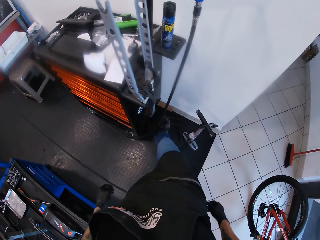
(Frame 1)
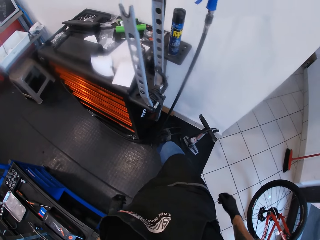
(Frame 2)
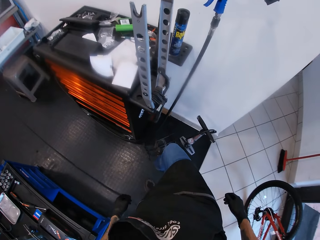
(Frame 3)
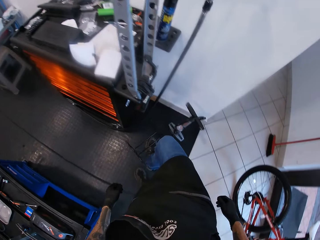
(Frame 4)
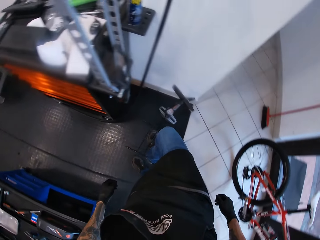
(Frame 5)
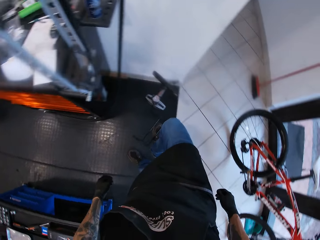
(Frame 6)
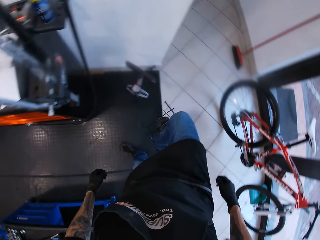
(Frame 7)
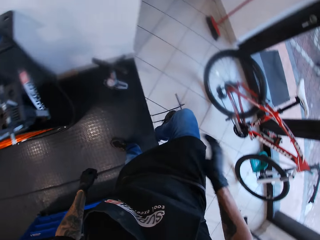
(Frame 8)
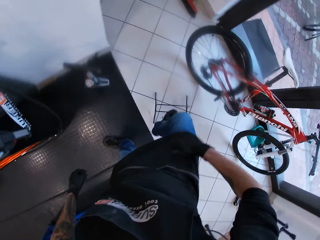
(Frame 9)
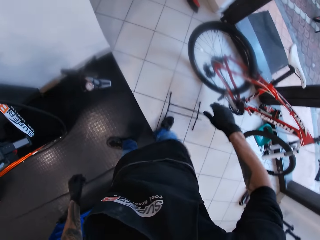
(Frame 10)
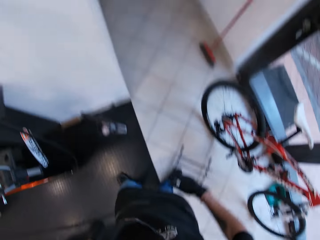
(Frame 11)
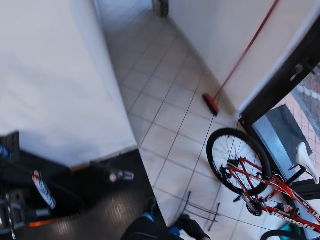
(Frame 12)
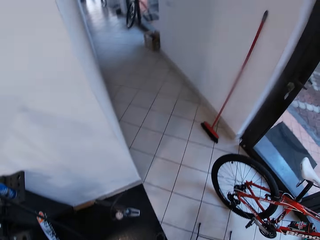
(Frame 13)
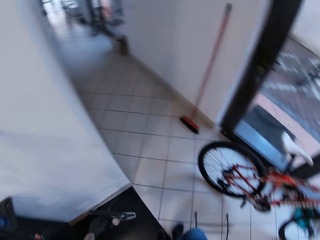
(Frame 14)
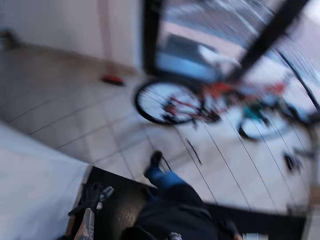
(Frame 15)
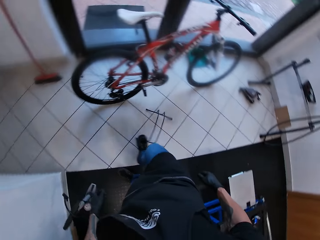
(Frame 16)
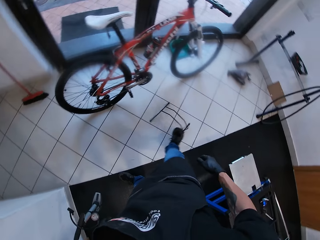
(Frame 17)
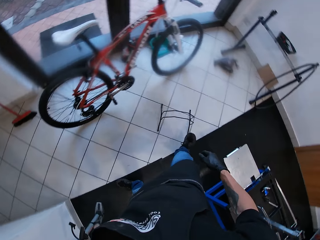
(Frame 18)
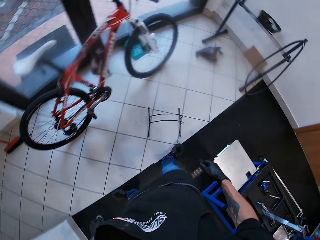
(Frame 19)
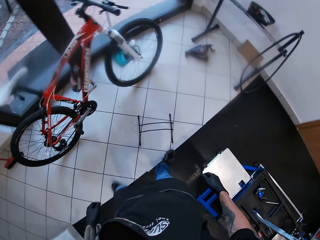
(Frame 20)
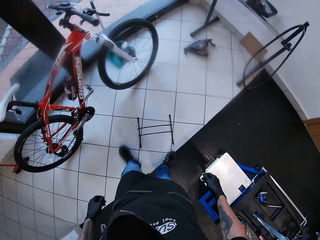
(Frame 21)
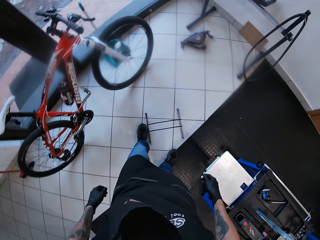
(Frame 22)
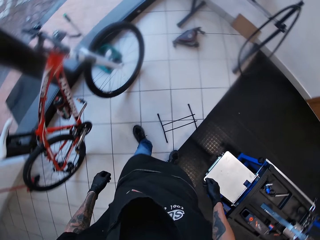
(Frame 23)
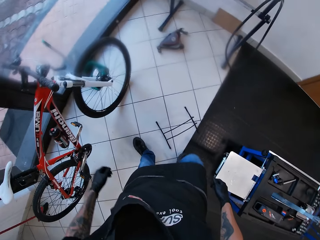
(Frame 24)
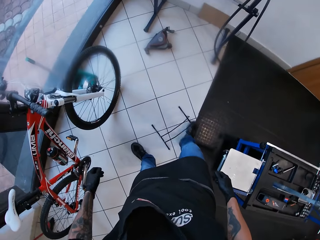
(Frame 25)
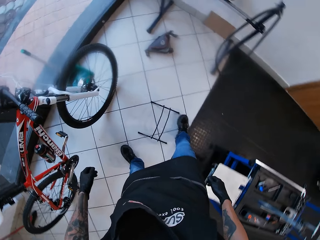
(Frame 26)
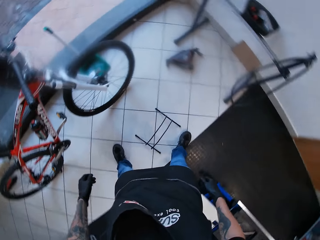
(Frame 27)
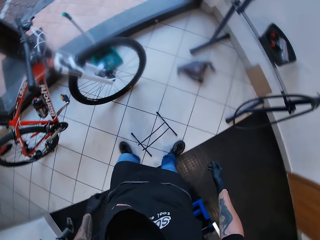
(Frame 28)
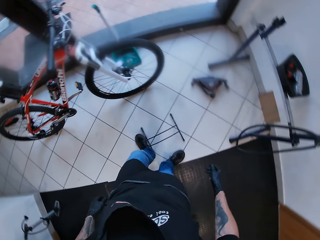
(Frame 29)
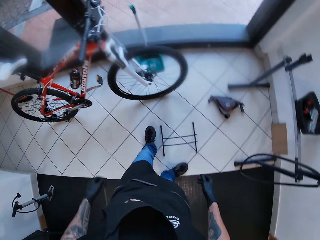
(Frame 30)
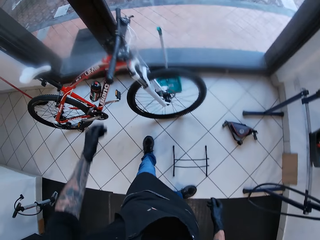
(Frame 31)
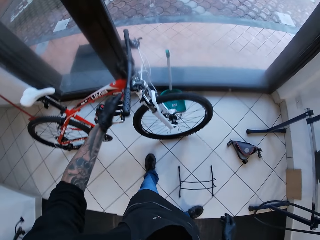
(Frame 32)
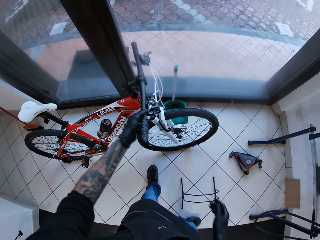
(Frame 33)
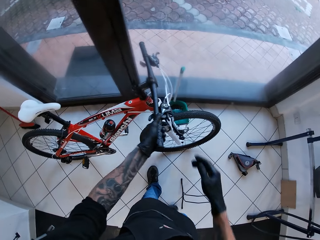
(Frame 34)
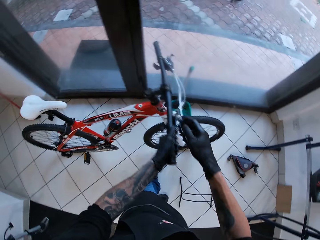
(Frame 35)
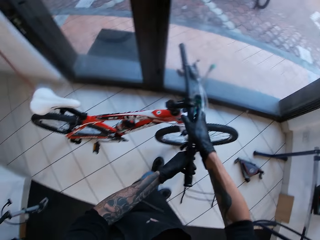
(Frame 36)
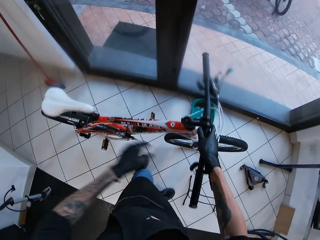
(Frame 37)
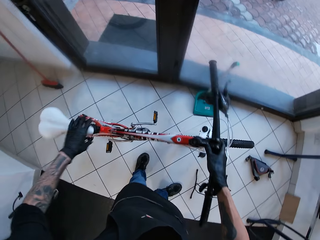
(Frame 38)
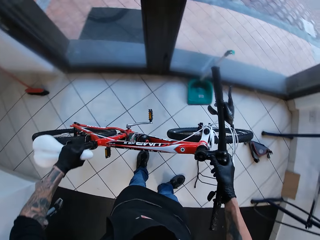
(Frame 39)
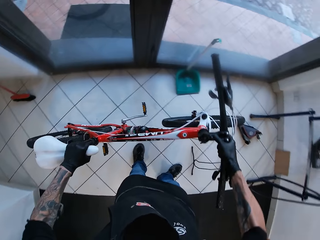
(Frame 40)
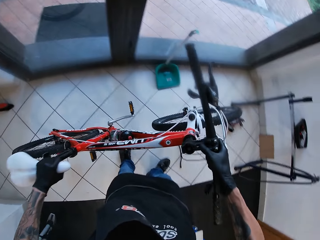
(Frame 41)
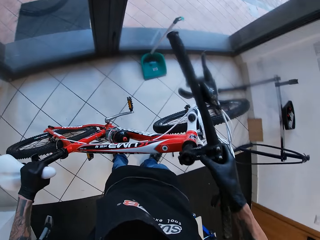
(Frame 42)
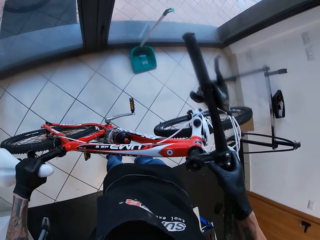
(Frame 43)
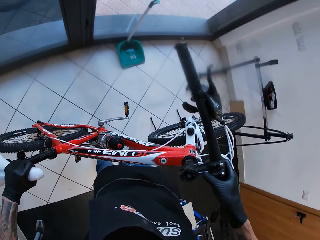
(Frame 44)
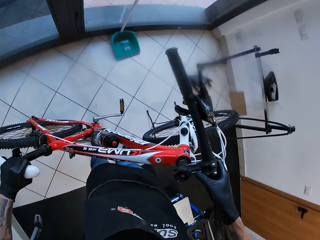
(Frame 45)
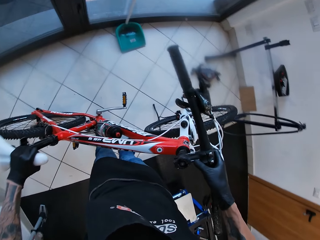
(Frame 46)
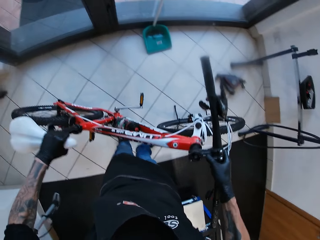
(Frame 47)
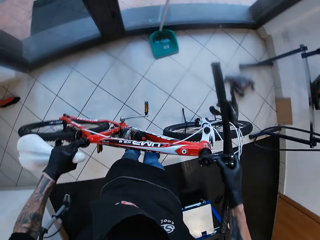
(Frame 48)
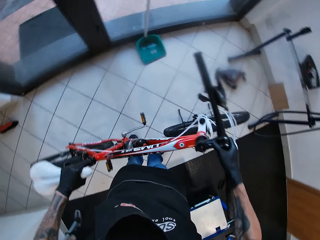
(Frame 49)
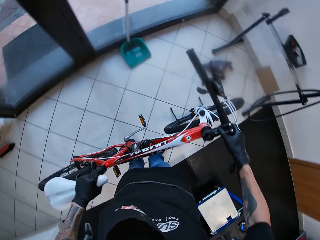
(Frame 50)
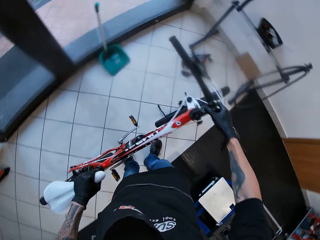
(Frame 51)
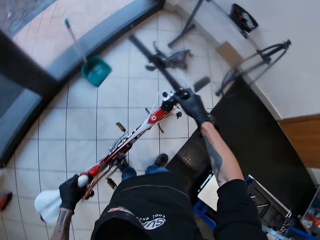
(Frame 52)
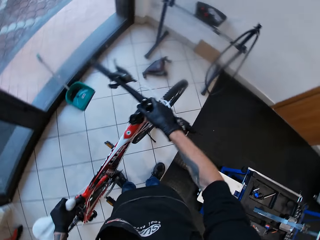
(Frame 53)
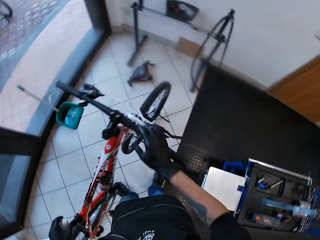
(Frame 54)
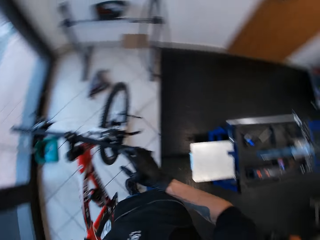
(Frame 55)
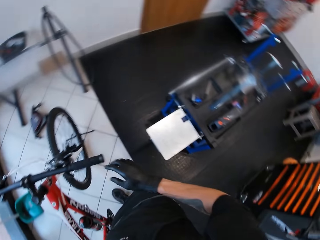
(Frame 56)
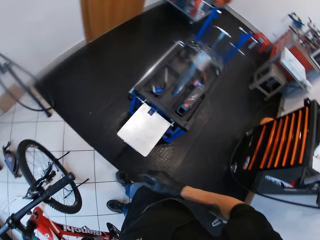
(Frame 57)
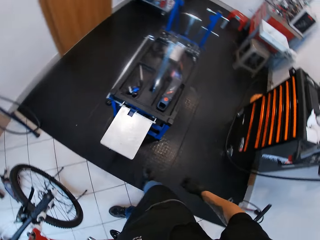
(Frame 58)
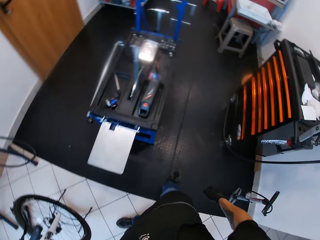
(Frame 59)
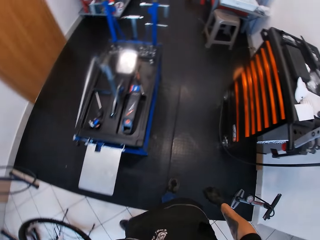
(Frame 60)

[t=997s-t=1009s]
The camera wearer carries a single bicycle floor rack from the floor with his right leg. He drops the single bicycle floor rack on the floor. He moves the single bicycle floor rack on the floor with his legs. He walks around and kicks something. He lifts the bicycle with his hands. He holds the bicycle. He places the bicycle in his hands in the single bicycle floor rack on the floor.

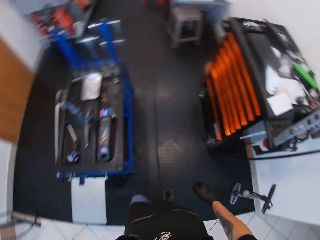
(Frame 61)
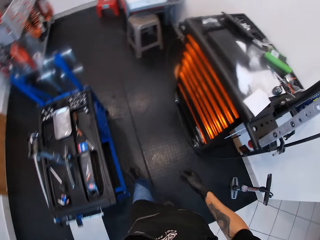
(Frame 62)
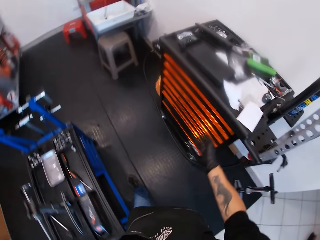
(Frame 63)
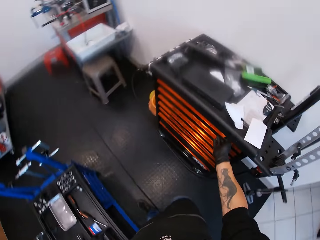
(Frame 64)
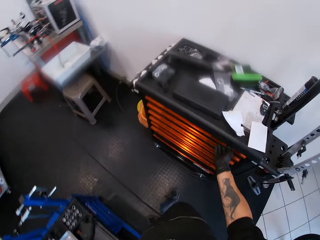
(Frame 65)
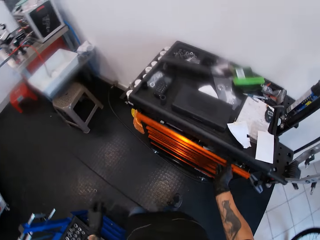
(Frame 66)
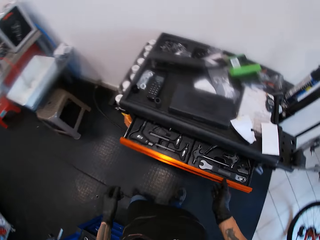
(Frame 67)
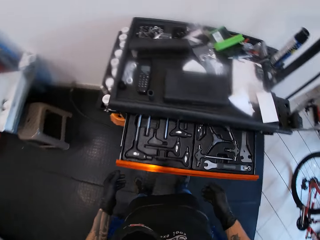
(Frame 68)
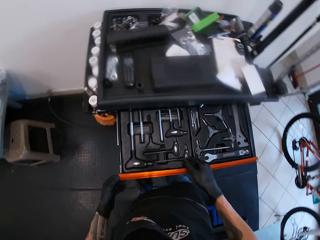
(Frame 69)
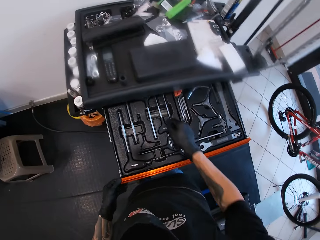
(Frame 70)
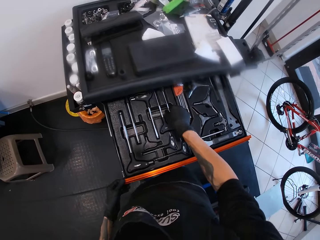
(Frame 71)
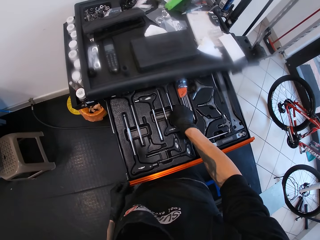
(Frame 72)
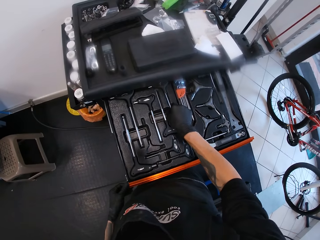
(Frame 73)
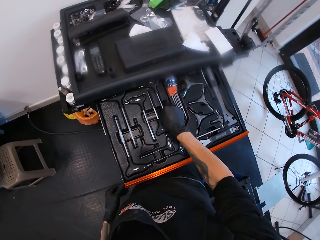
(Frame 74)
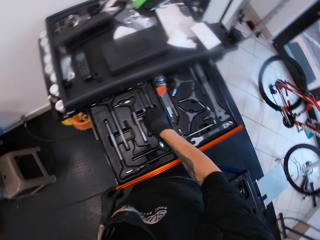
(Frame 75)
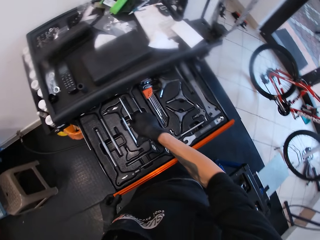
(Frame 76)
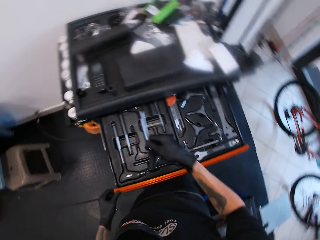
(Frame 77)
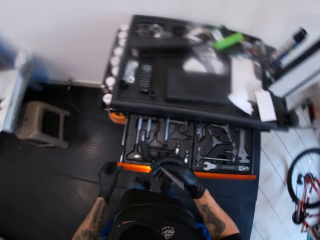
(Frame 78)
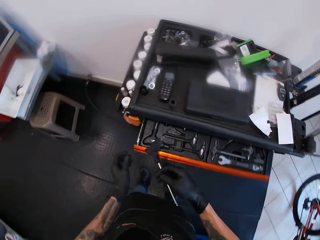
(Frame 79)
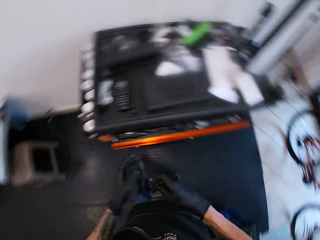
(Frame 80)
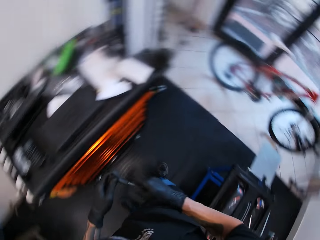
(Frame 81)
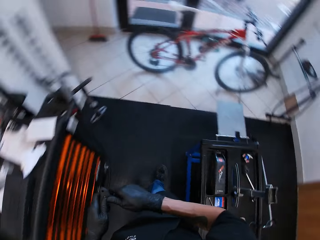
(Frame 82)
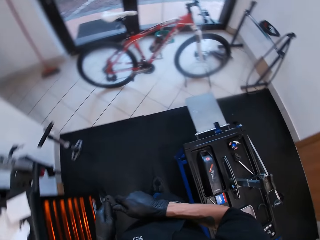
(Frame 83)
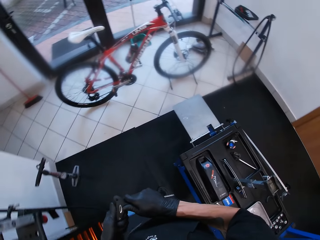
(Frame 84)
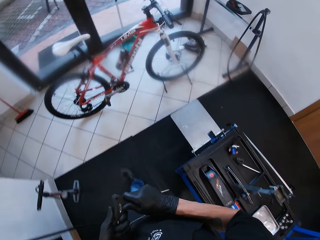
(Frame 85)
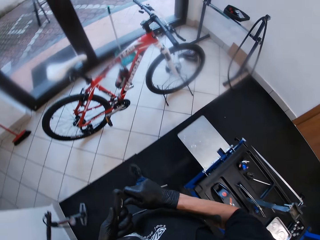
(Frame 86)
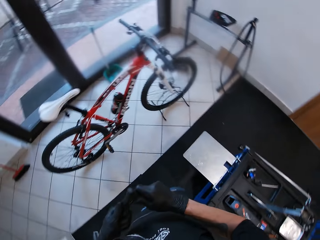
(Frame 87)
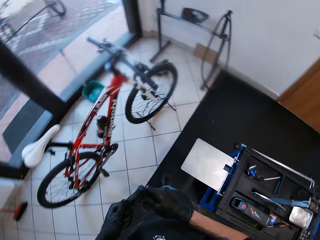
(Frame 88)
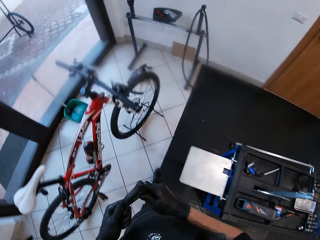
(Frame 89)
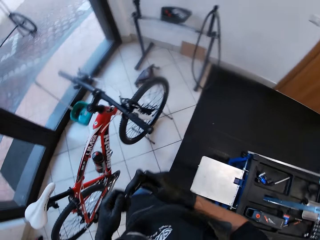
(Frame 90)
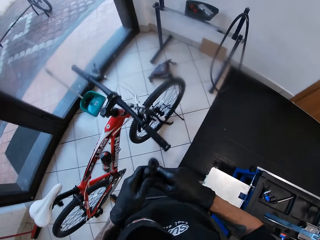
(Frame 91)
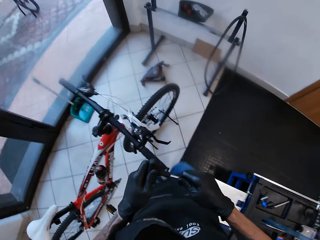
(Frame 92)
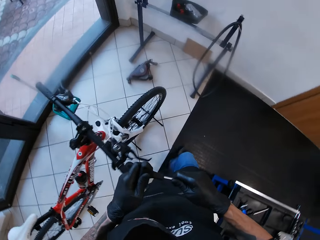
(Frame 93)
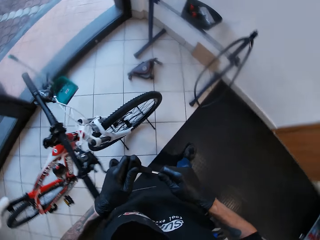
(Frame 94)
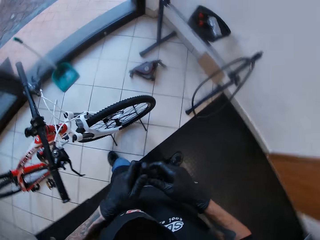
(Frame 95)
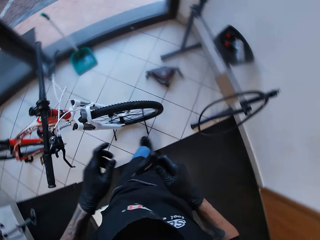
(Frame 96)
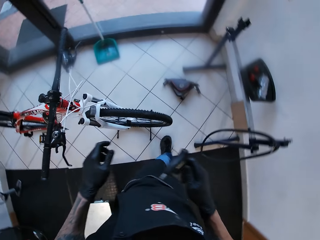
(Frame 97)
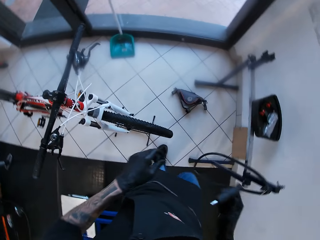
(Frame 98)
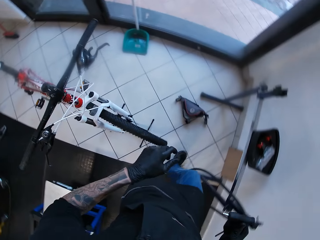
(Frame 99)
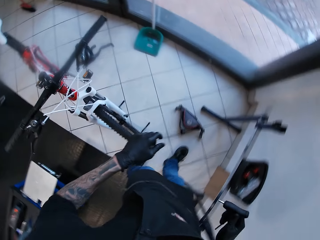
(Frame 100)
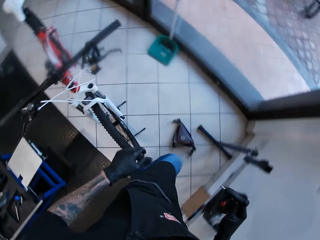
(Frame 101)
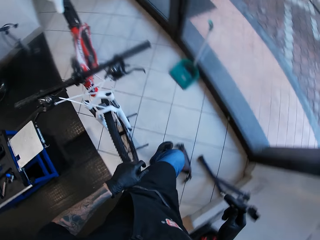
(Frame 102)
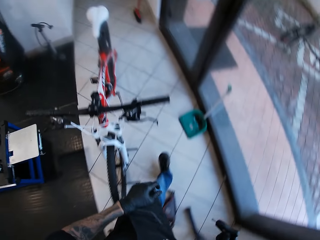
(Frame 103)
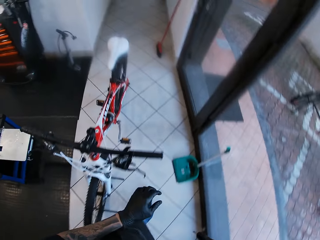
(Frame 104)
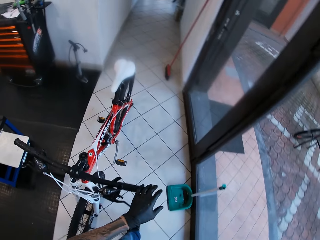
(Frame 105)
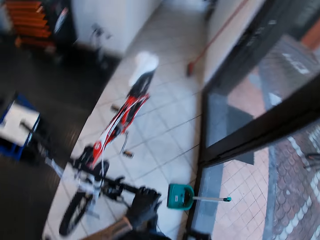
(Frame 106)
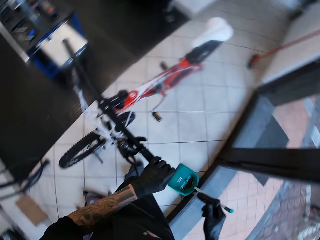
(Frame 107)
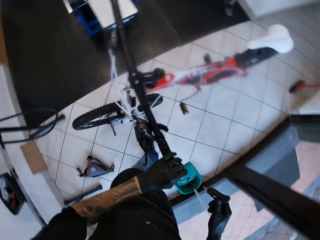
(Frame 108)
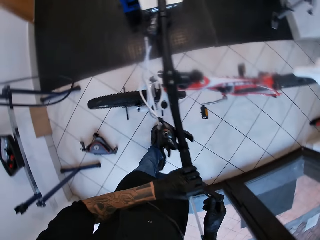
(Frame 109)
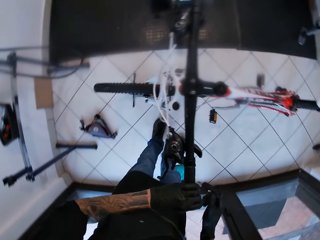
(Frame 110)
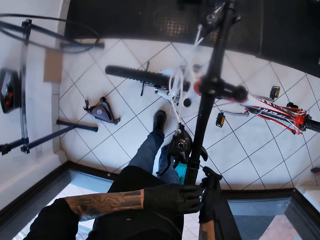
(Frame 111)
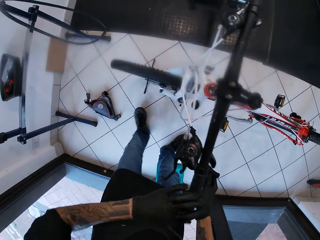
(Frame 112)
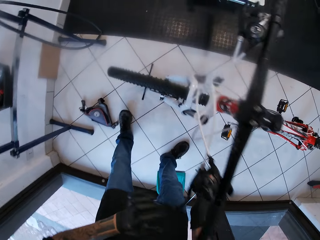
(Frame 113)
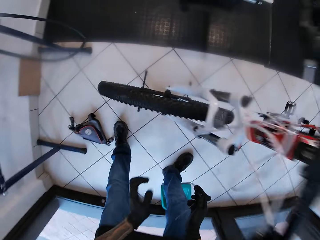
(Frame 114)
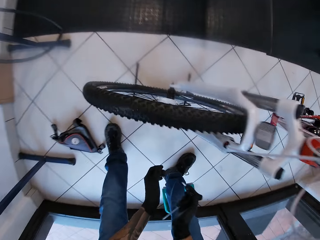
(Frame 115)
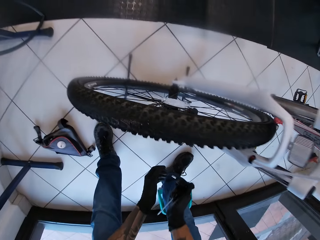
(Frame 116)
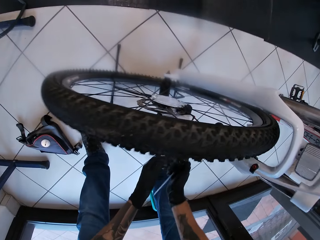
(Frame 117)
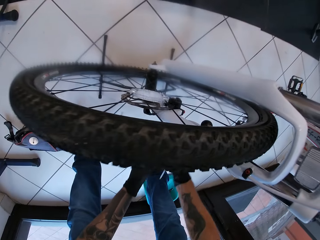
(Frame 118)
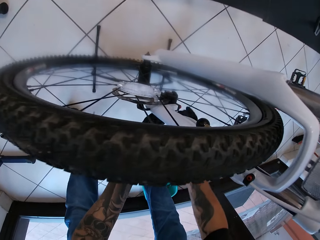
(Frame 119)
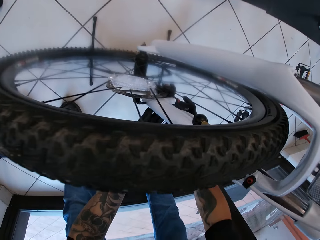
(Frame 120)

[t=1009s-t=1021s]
The camera wearer looks around and walks around. He opens the drawer of the workshop cabinet with his right hand. He picks up the T-handle hex key from the drawer of the workshop cabinet with his right hand. He closes the workshop cabinet drawer with his left hand. He holds the T-handle hex key with both hands. He walks around and touches the bicycle.
